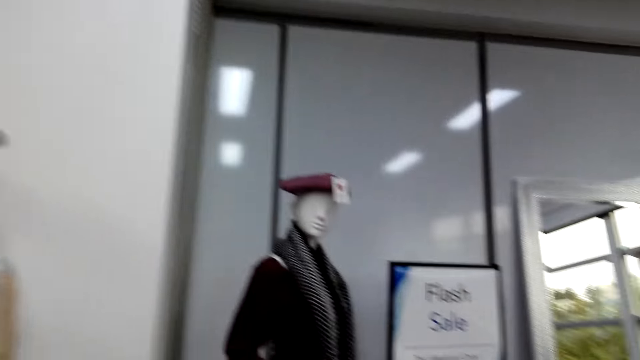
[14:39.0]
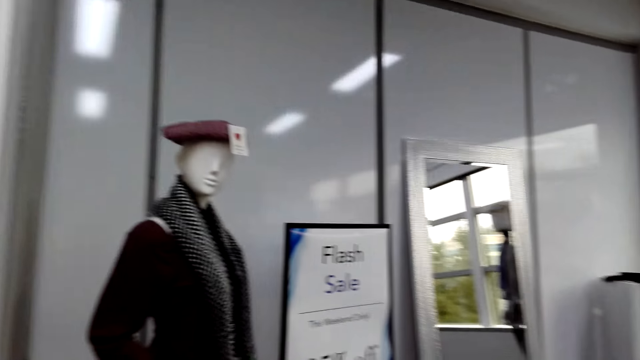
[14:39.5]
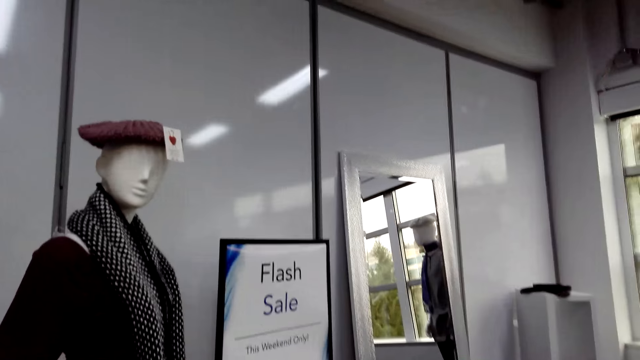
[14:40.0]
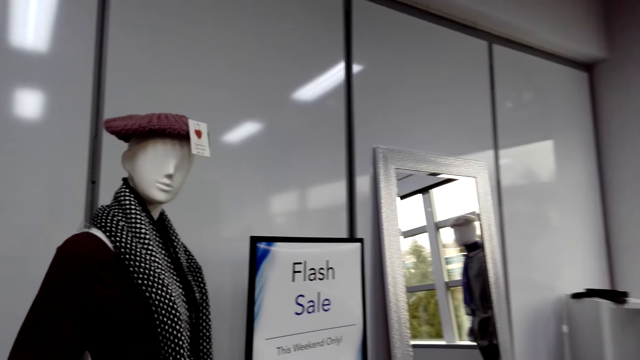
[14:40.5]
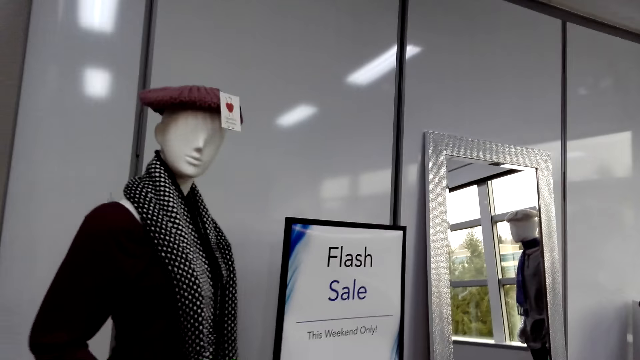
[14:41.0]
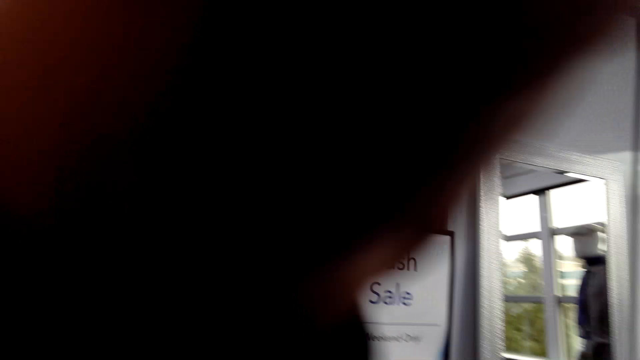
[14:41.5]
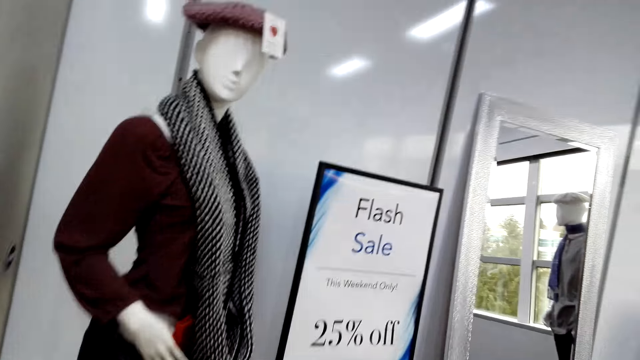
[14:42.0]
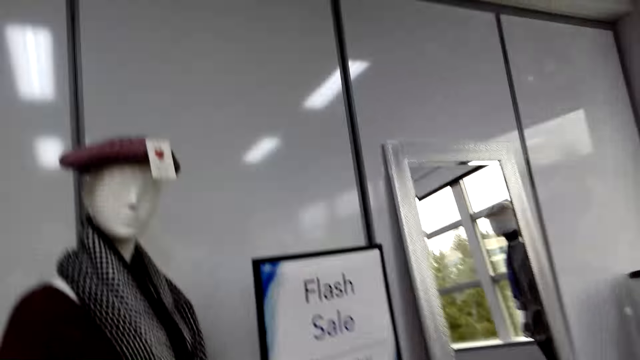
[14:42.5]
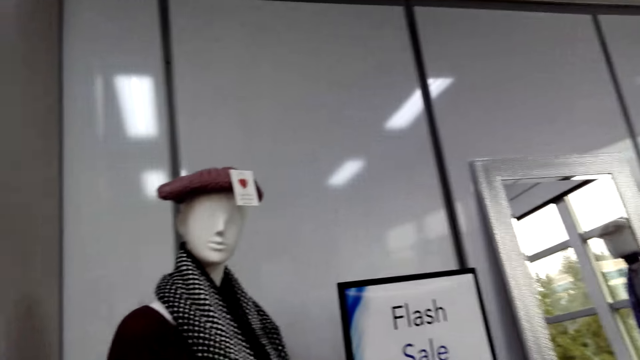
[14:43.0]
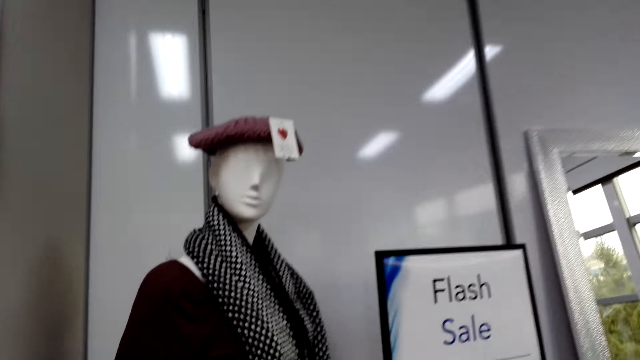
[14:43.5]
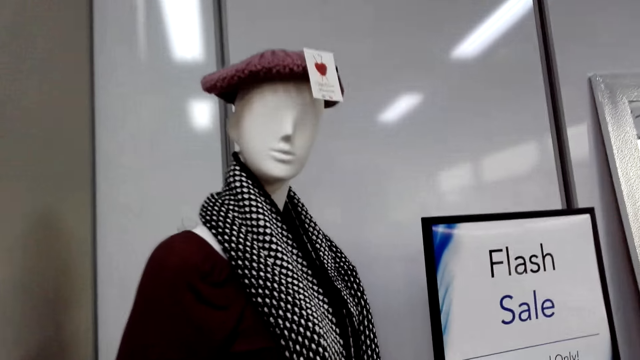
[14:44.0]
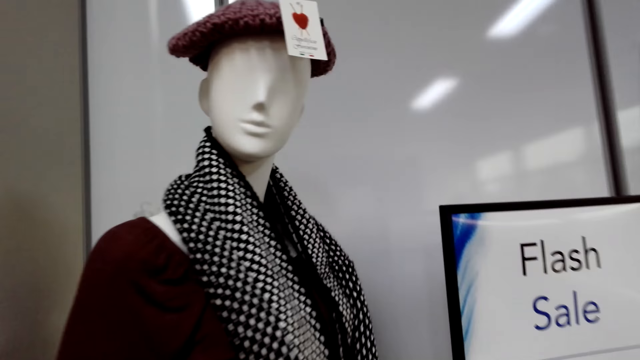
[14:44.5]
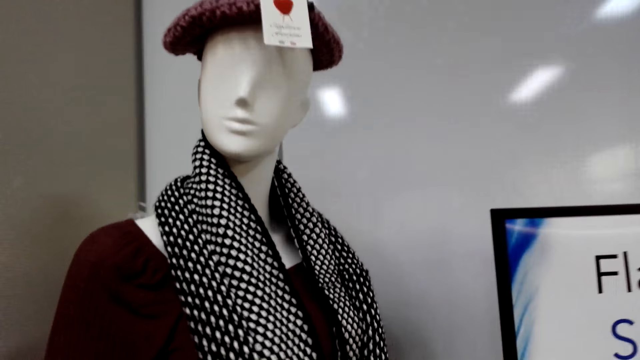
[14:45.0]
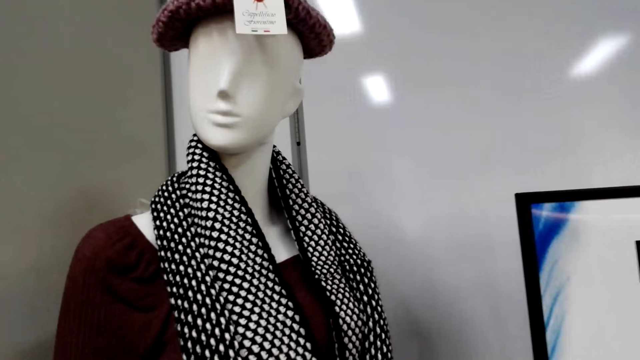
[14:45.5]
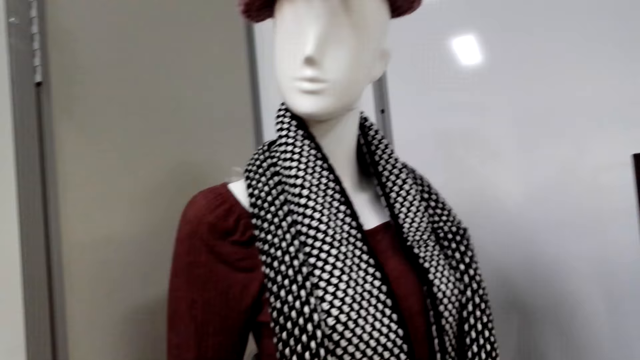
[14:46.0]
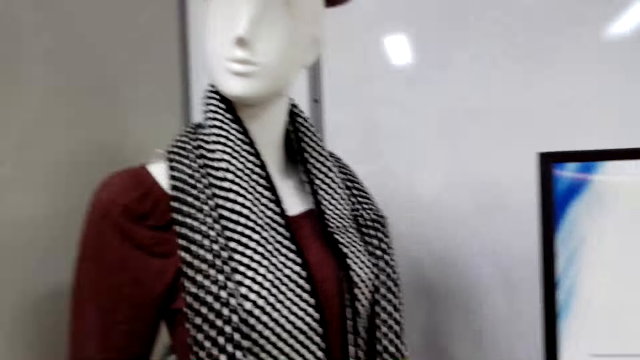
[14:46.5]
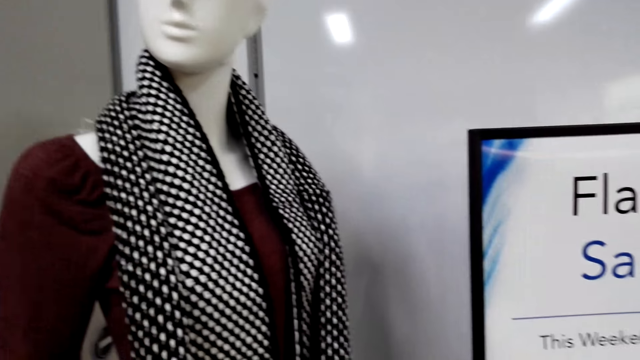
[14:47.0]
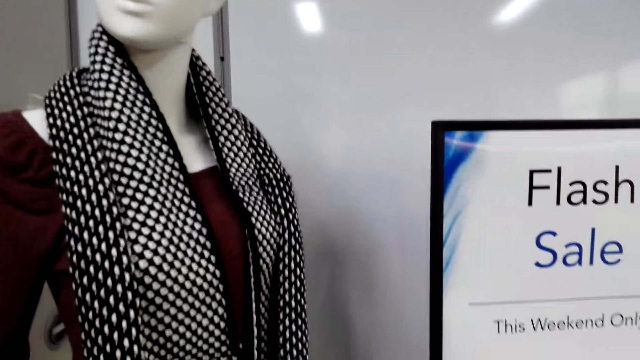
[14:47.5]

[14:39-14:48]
The camera wearer walks in the clothes store. She raises her hand. She adjusts the camera.

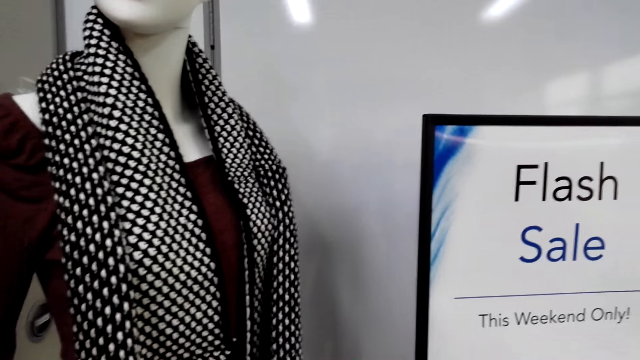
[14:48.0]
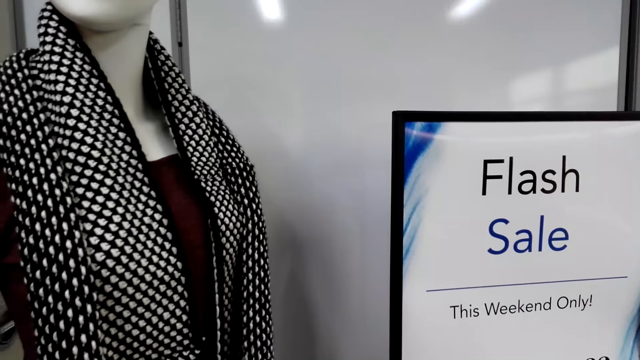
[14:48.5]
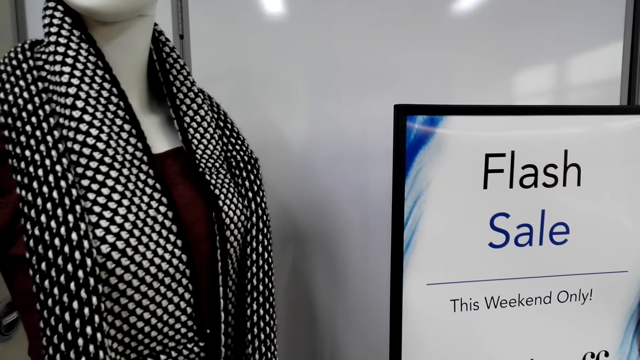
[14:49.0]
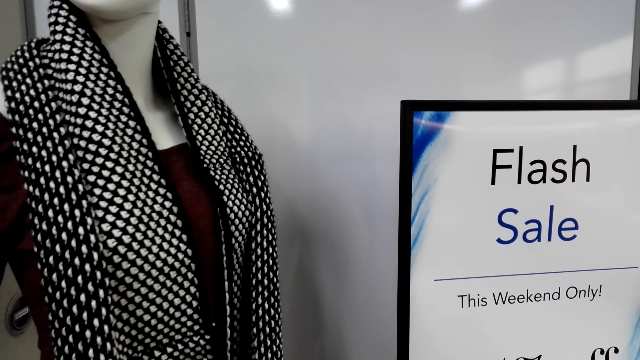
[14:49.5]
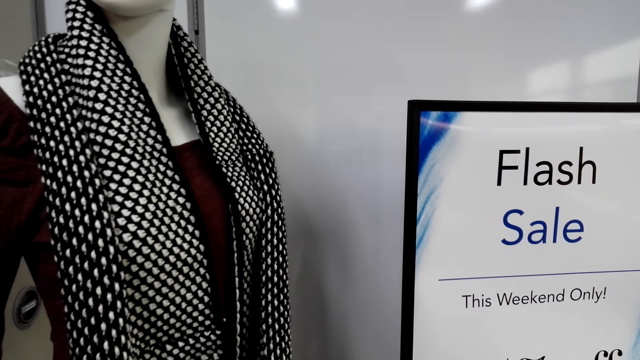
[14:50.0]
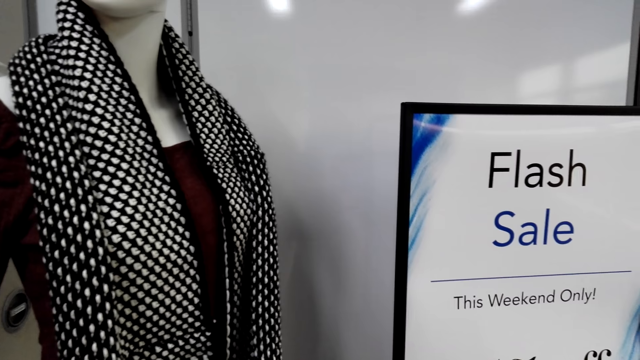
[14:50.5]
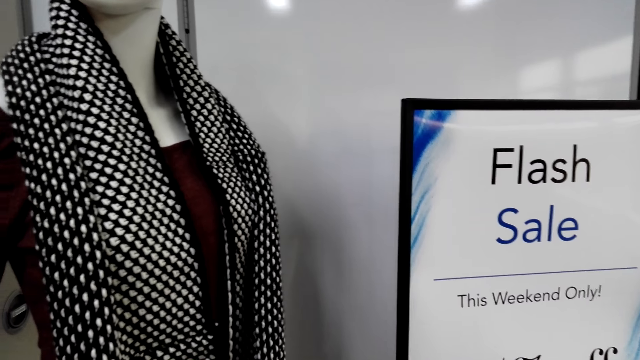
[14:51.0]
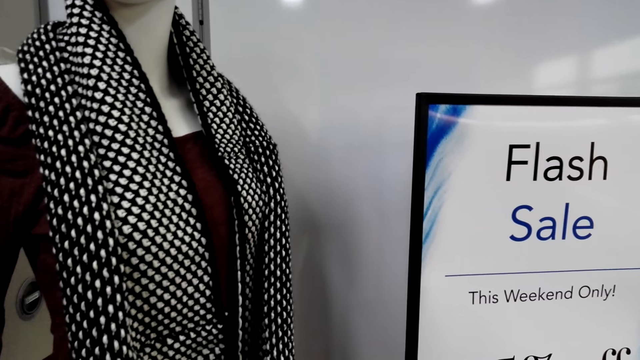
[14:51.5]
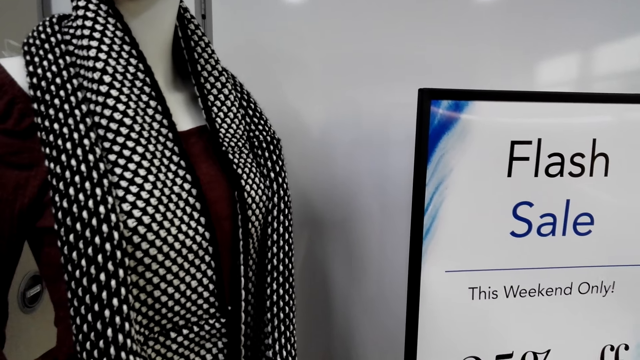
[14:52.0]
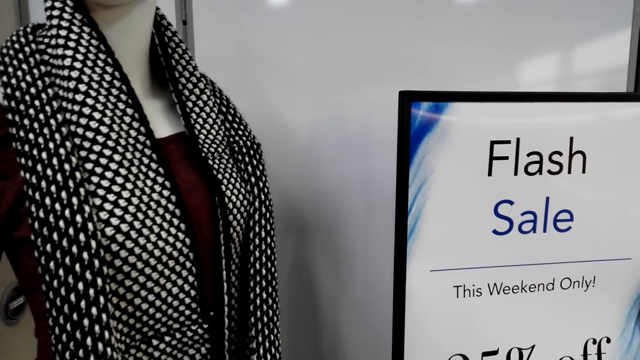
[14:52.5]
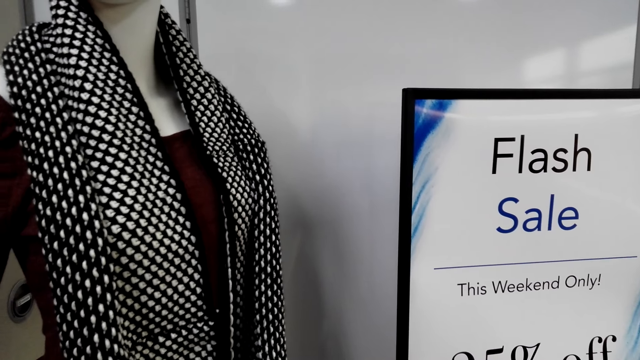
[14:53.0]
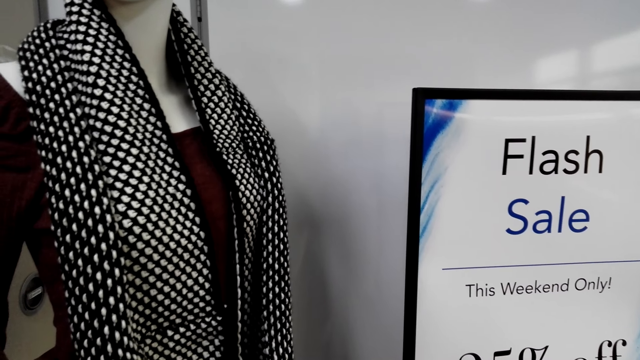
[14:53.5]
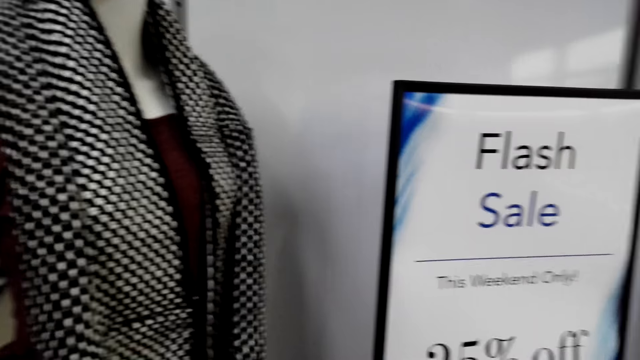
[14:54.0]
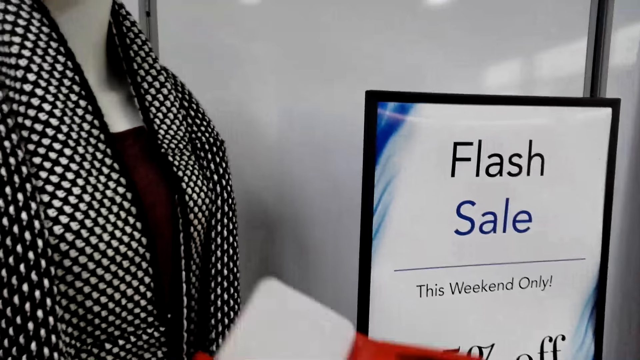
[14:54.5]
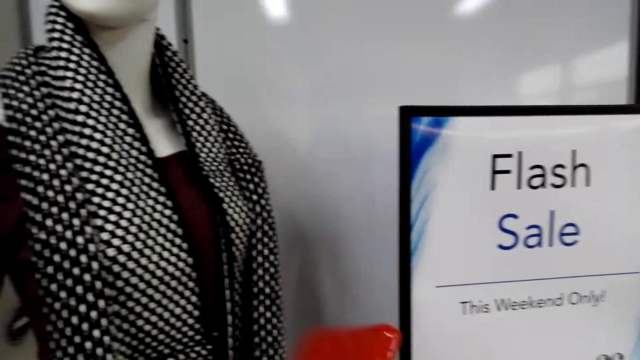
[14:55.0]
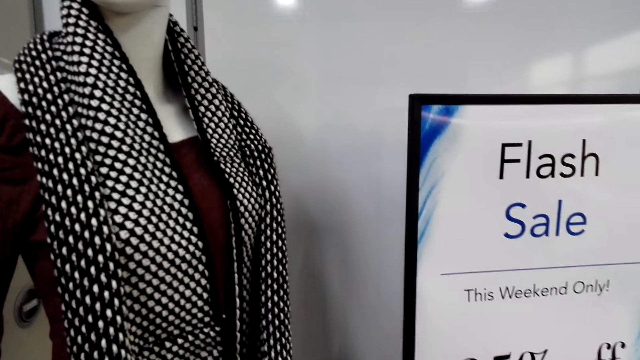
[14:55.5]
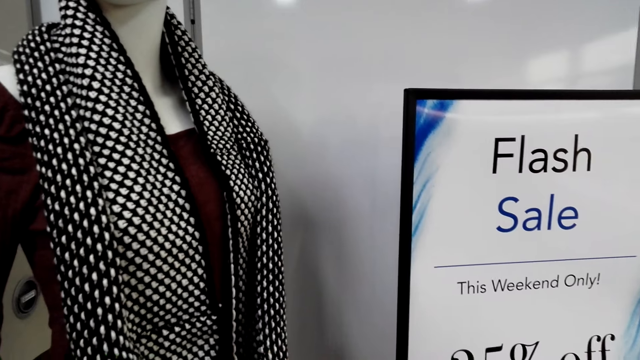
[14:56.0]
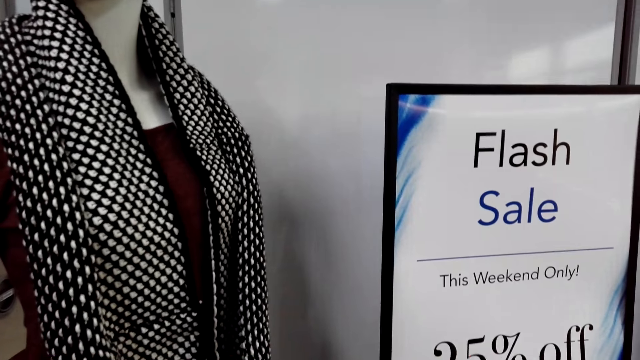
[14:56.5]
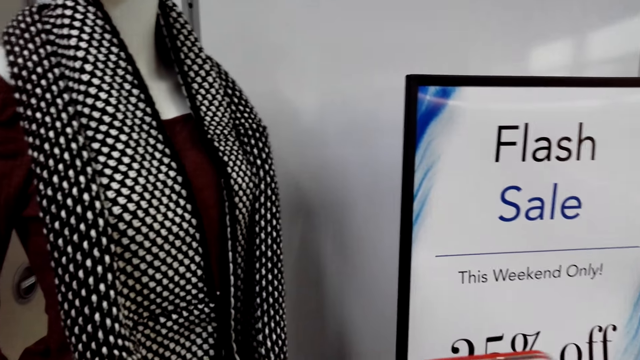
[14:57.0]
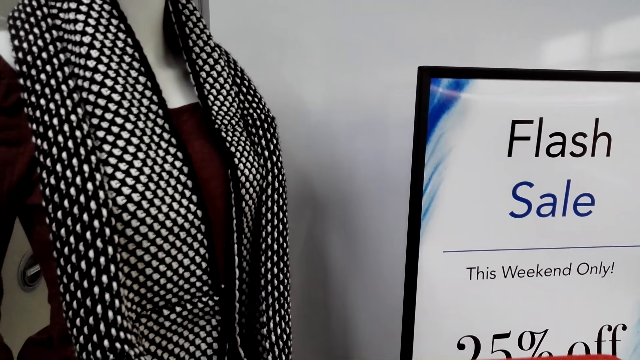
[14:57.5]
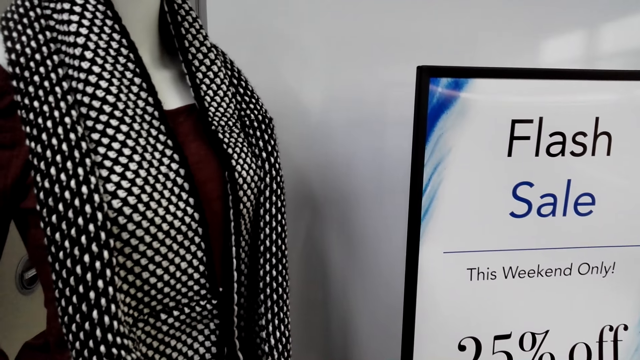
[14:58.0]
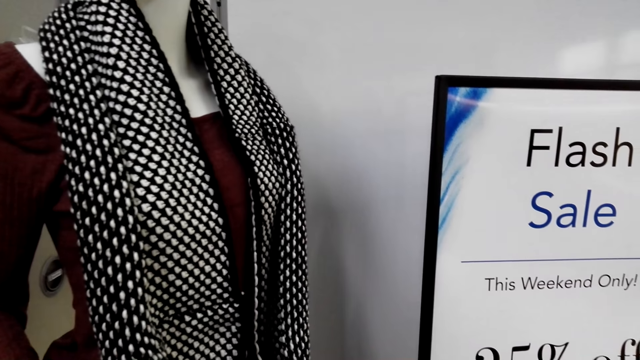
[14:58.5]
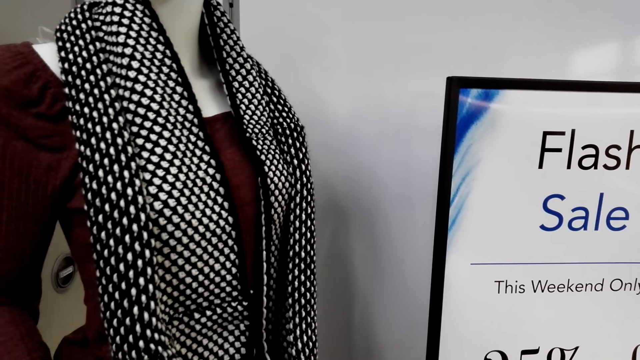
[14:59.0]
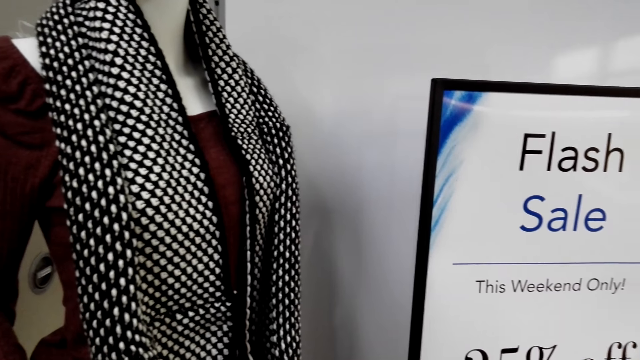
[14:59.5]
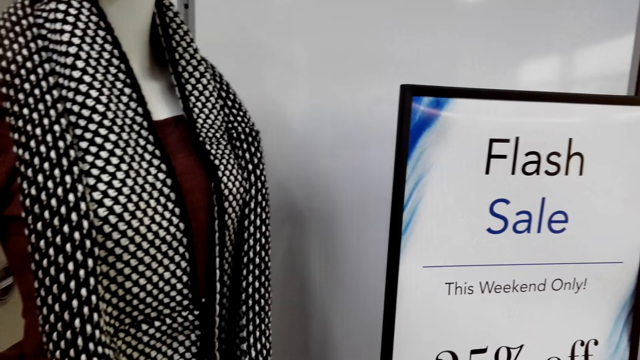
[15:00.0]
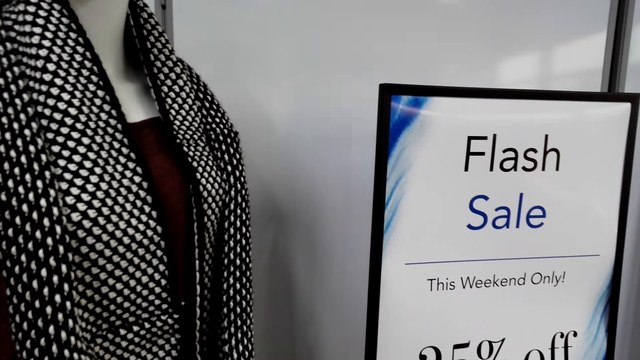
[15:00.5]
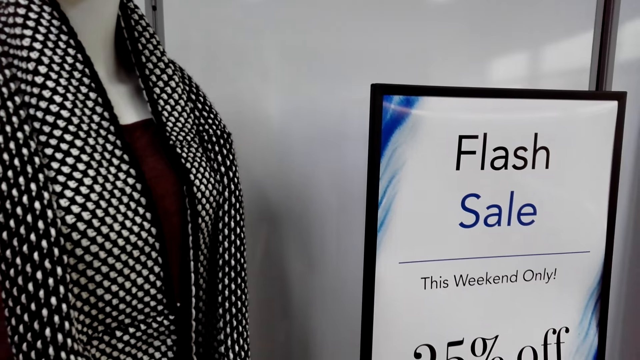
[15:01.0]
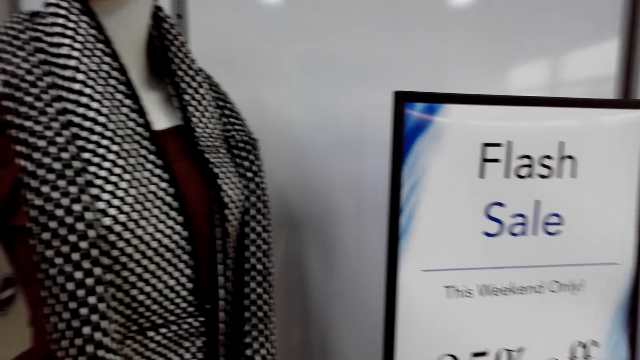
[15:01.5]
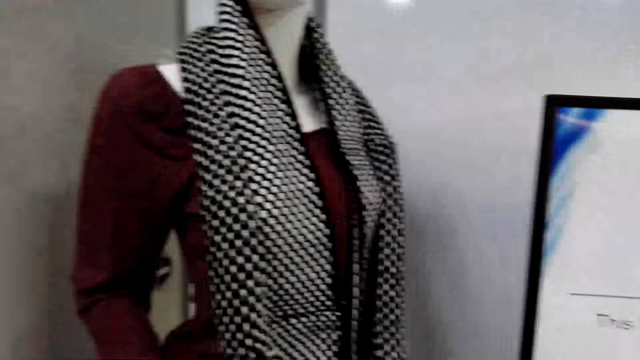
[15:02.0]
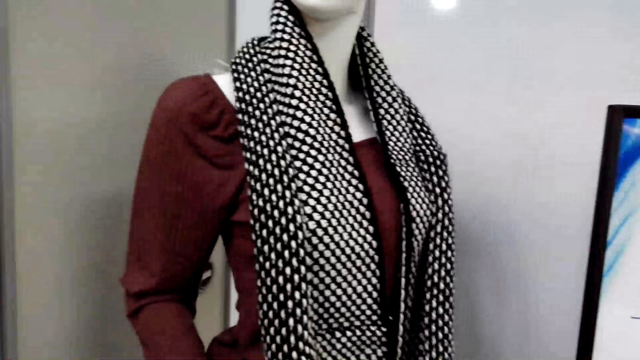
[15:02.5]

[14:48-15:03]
The camera wearer checks the clothes on the dummy. They hold something. They murmur.
